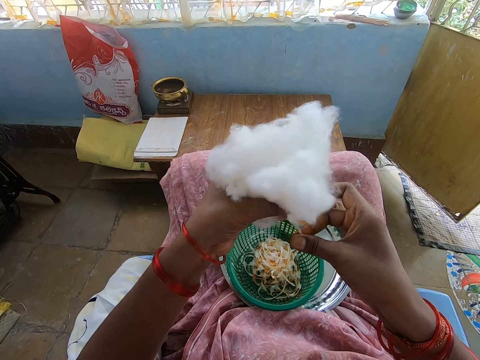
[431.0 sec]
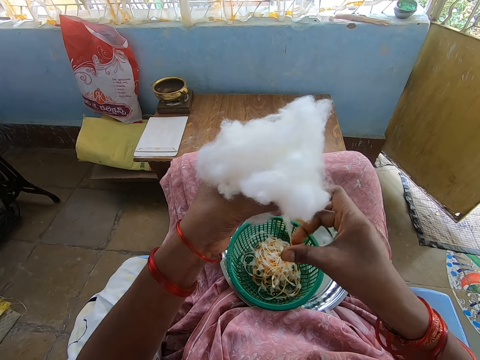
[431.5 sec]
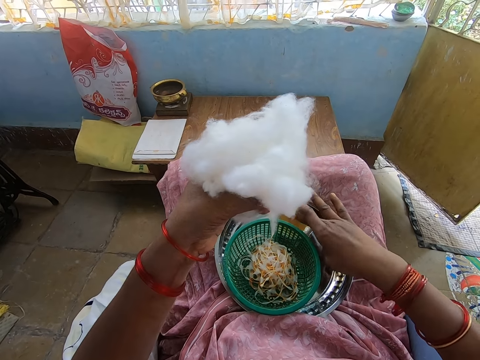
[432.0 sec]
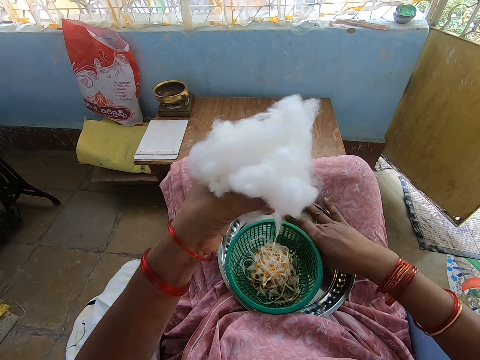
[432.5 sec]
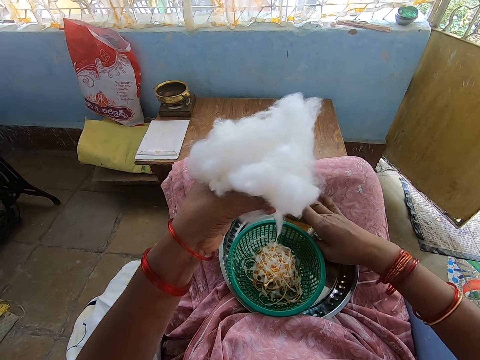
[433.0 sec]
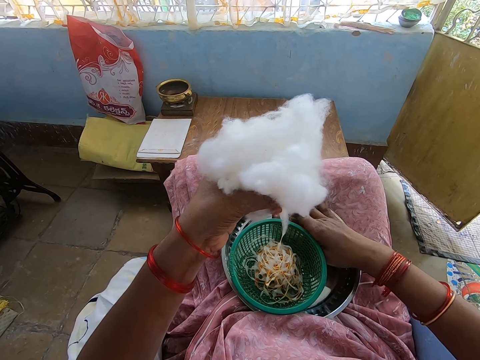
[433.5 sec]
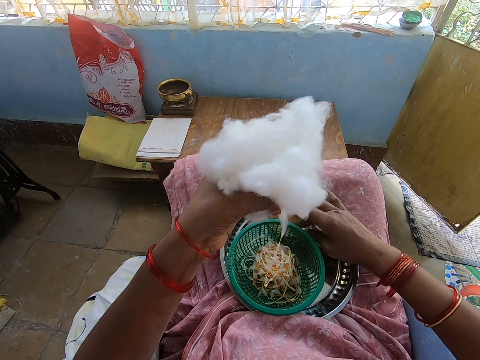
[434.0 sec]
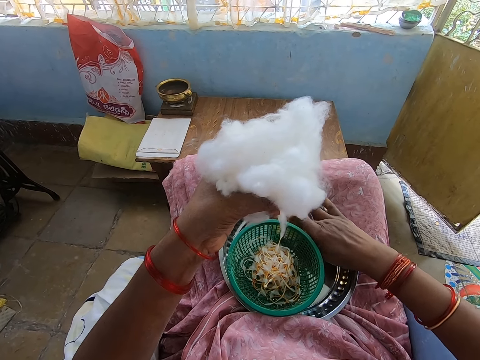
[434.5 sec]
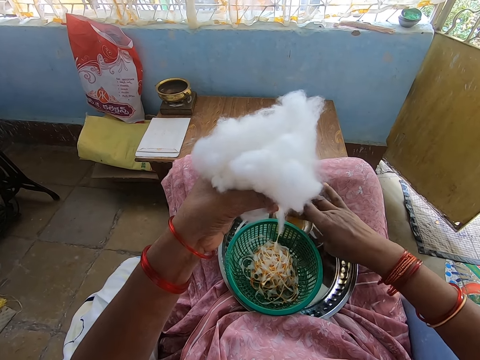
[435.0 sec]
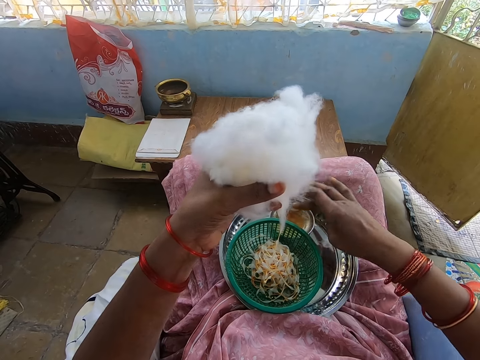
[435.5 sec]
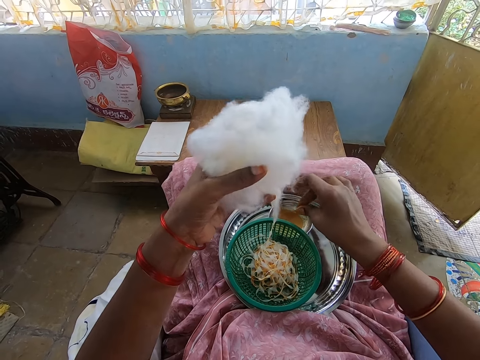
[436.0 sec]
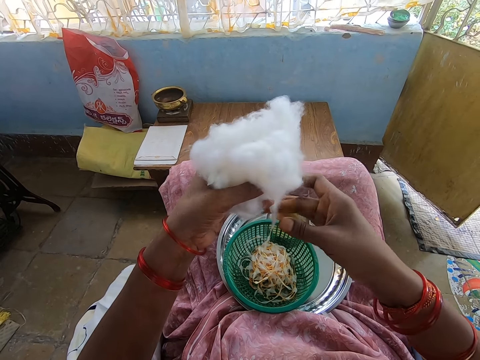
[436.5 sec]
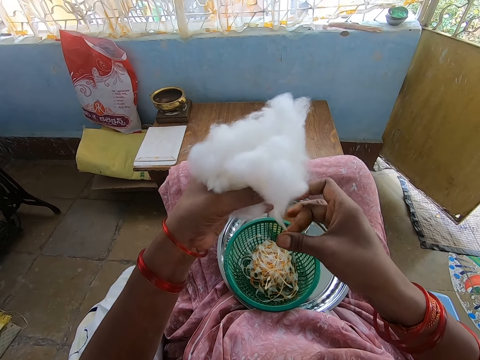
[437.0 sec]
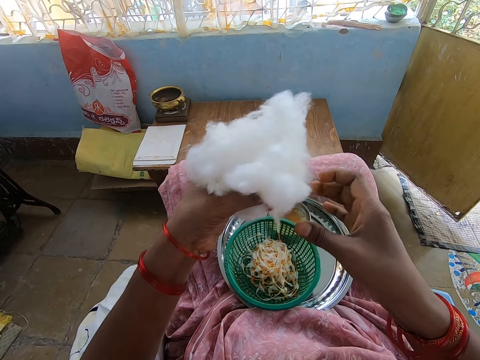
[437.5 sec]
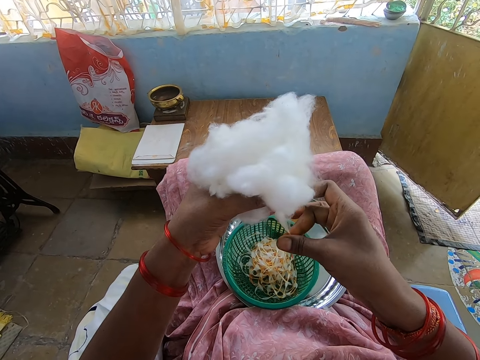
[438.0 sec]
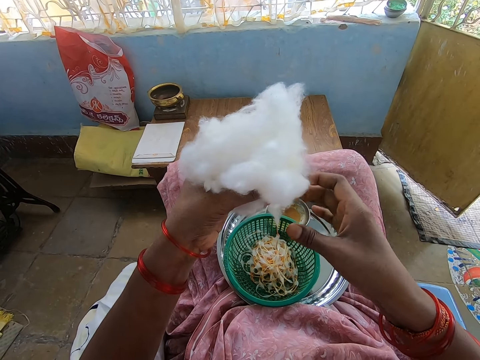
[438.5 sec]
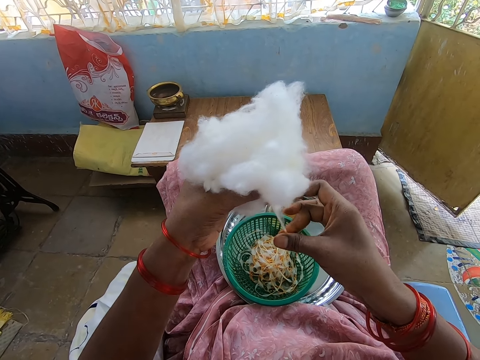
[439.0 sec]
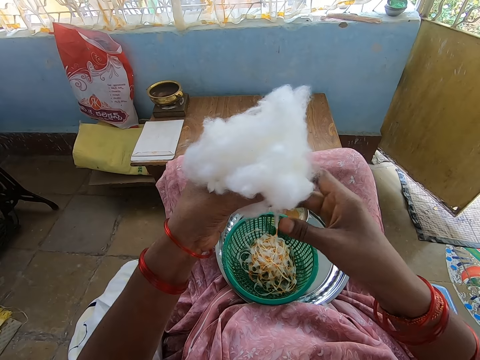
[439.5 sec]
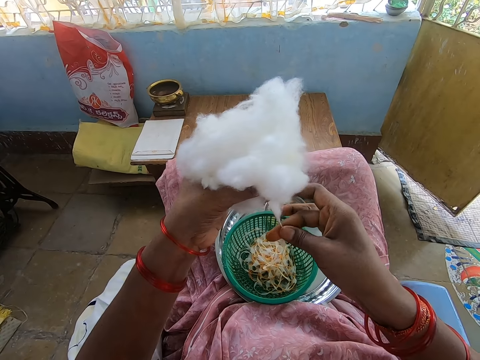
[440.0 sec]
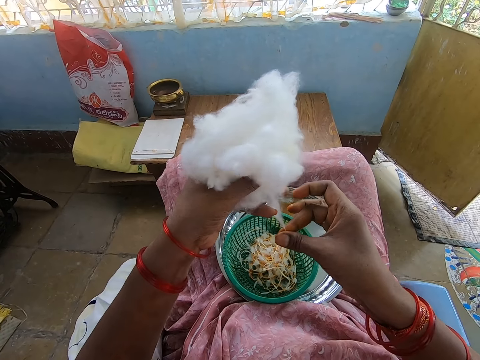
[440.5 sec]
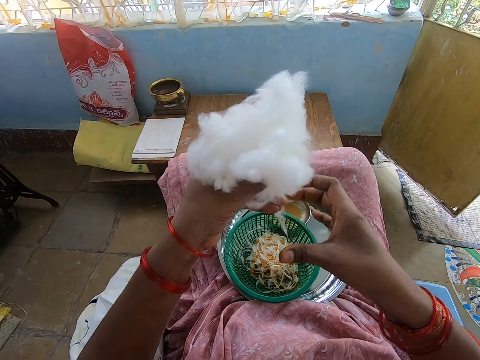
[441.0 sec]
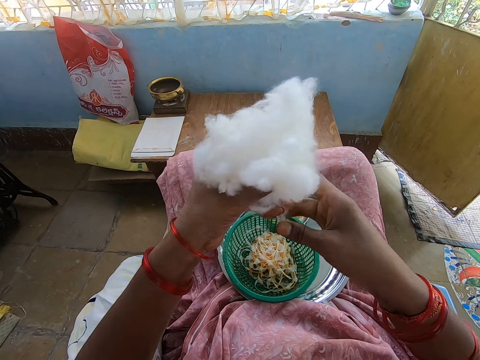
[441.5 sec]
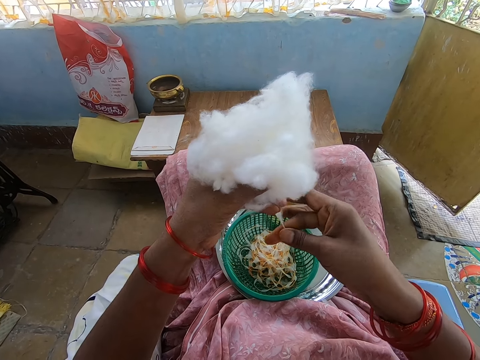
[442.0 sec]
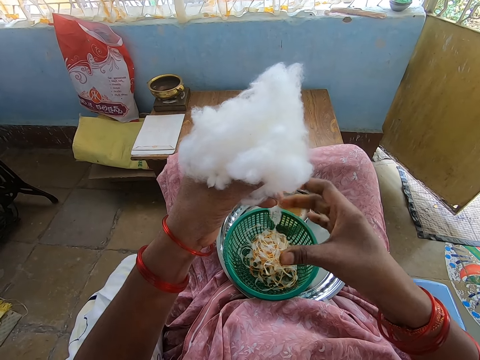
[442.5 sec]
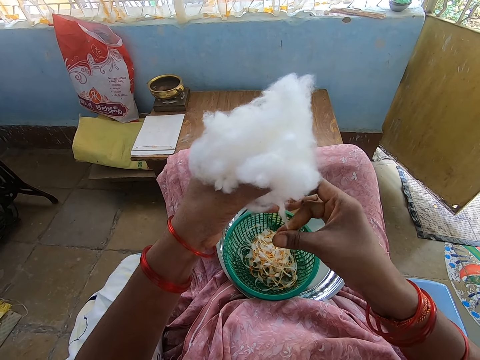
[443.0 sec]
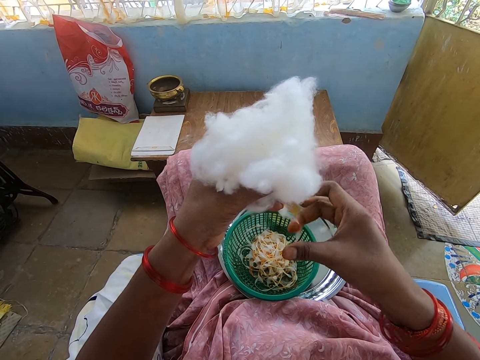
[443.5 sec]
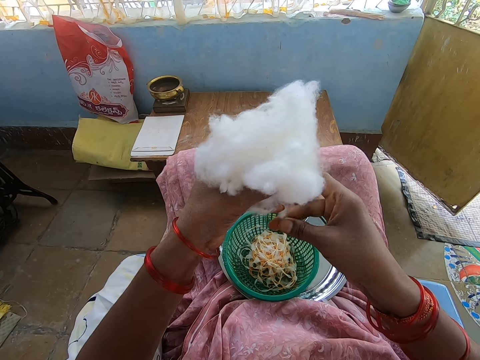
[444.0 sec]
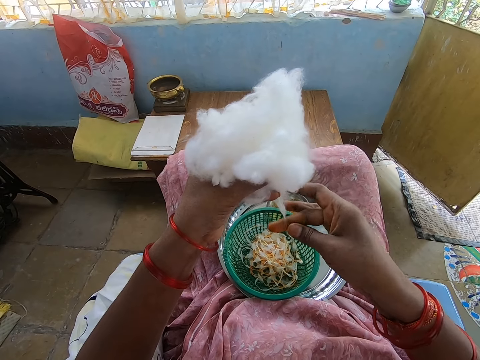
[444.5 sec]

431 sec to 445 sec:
The camera wearer applies oil on her right hand from a bowl in a tray on her lap. She touches something. She rolls cotton with her right hand from the cotton ball in her left hand.

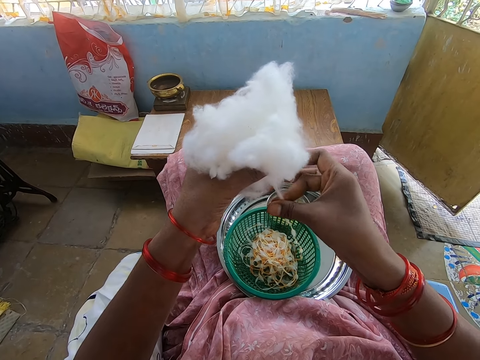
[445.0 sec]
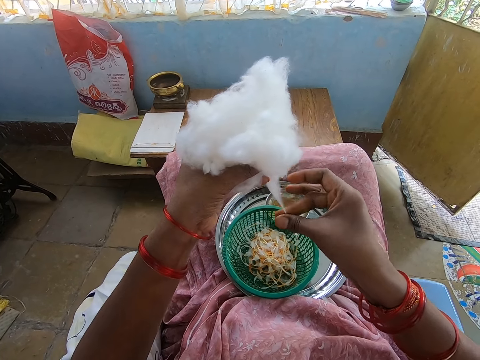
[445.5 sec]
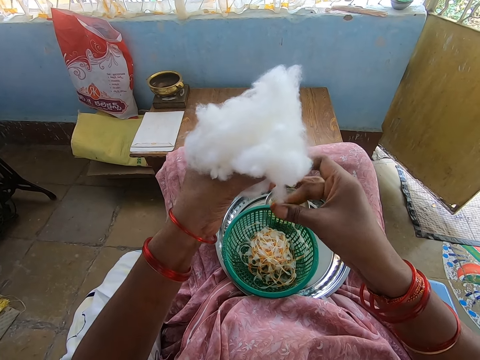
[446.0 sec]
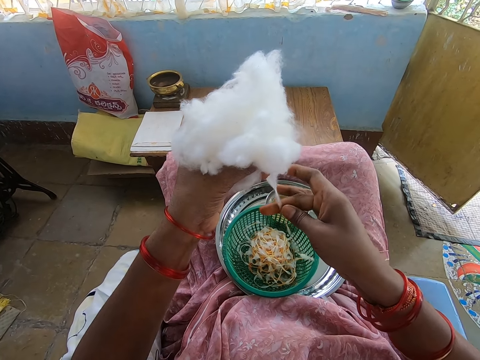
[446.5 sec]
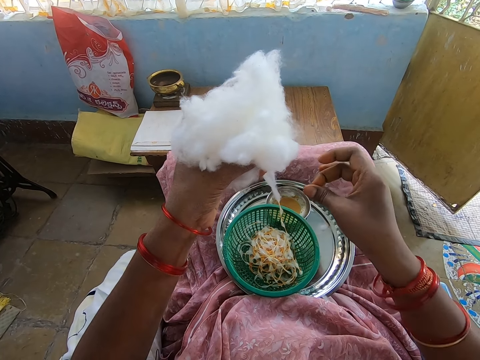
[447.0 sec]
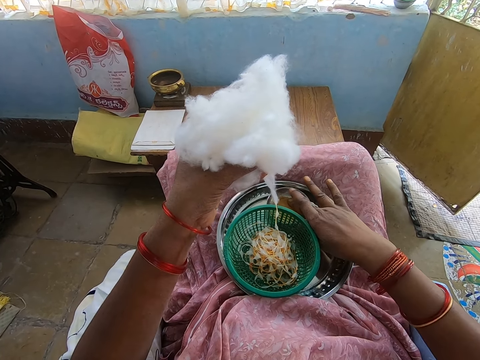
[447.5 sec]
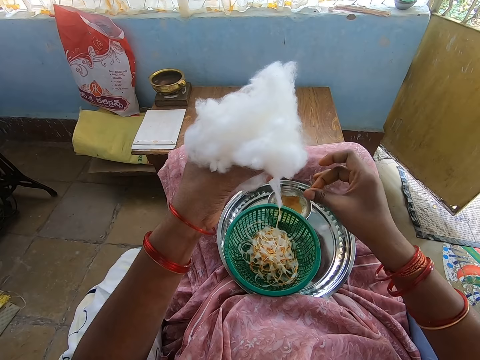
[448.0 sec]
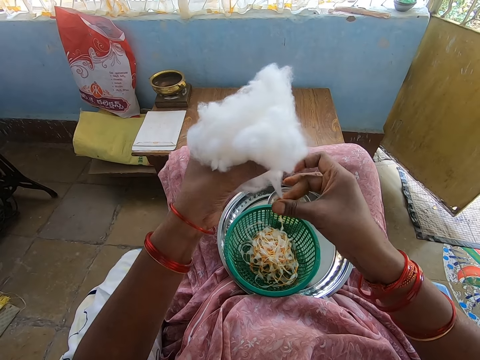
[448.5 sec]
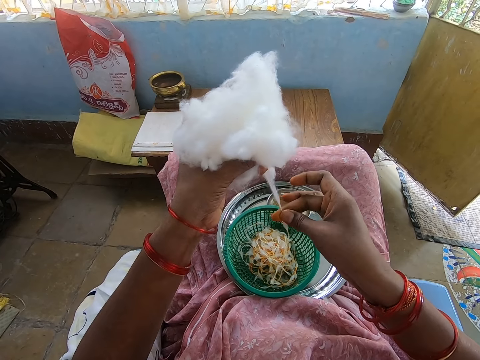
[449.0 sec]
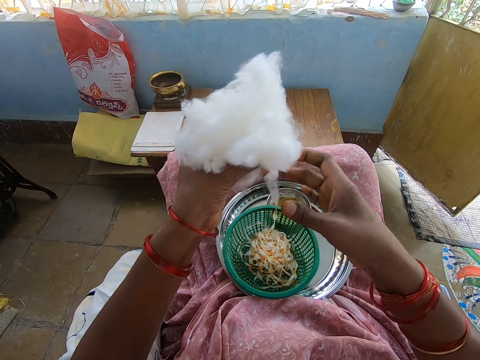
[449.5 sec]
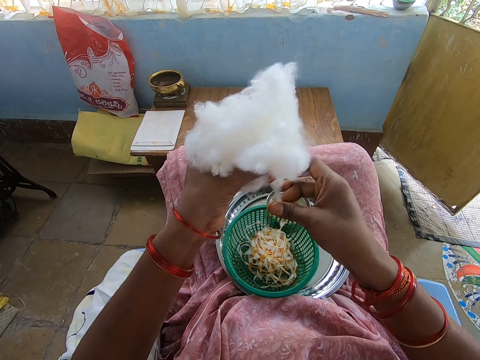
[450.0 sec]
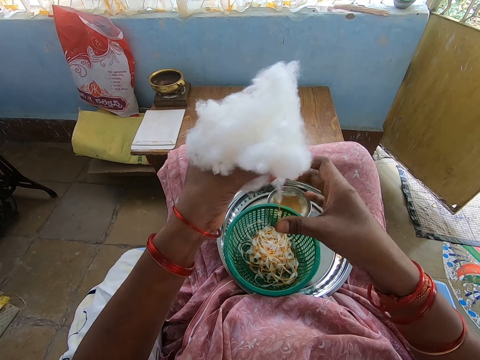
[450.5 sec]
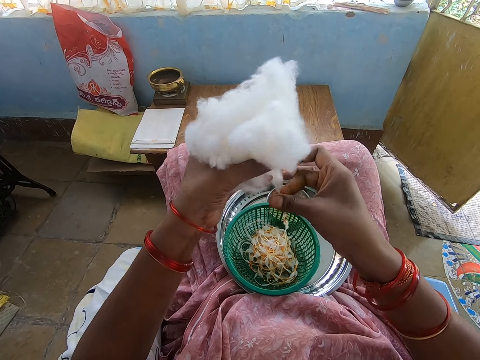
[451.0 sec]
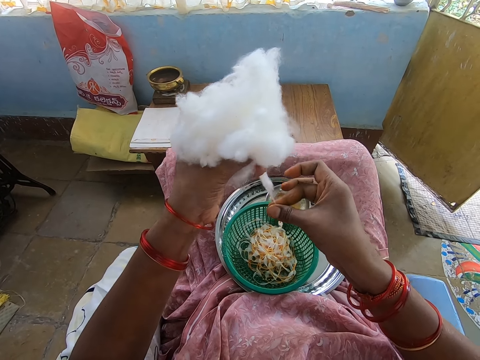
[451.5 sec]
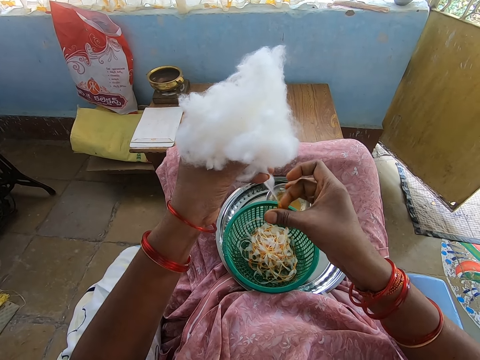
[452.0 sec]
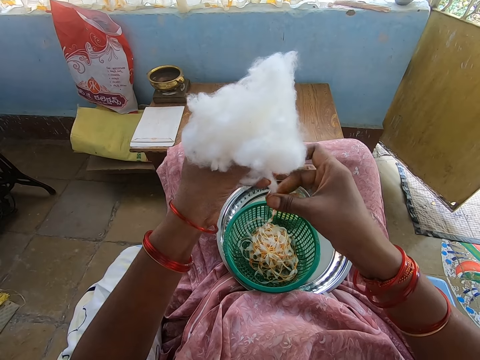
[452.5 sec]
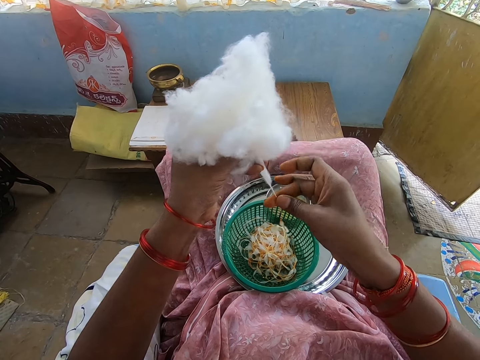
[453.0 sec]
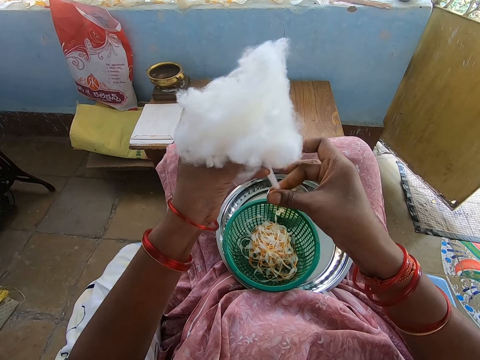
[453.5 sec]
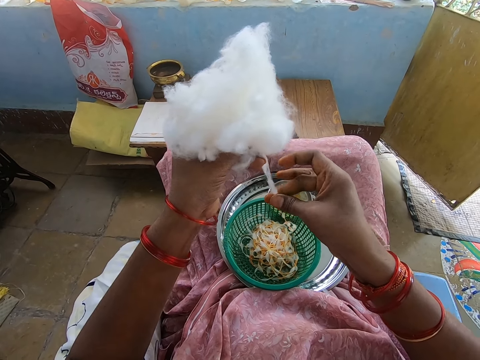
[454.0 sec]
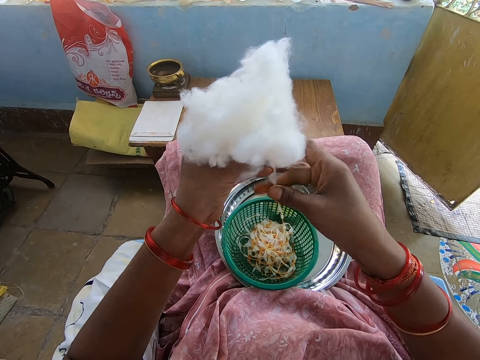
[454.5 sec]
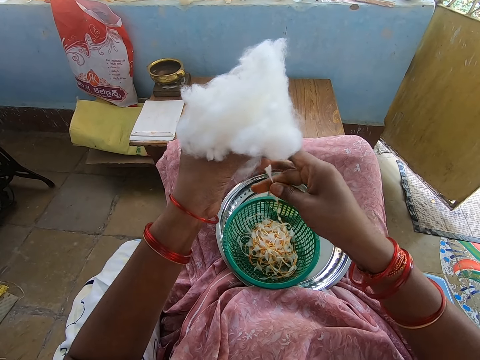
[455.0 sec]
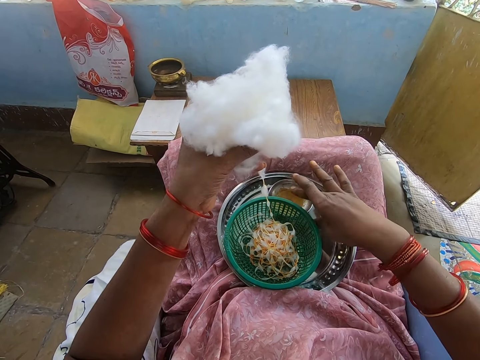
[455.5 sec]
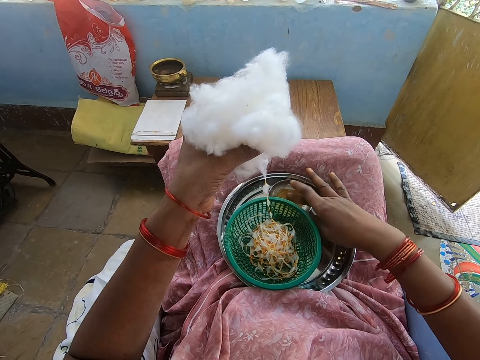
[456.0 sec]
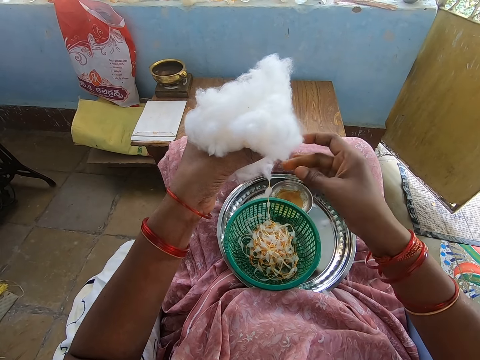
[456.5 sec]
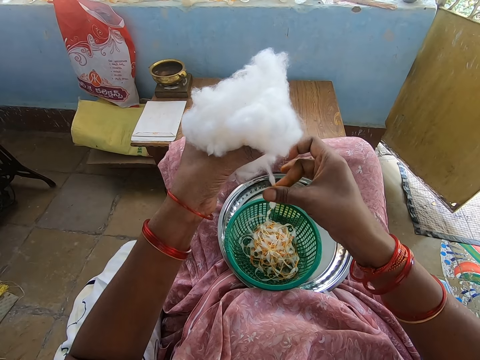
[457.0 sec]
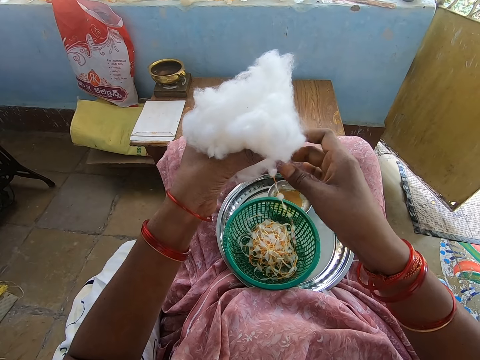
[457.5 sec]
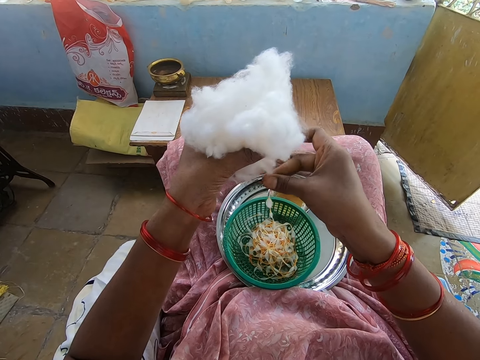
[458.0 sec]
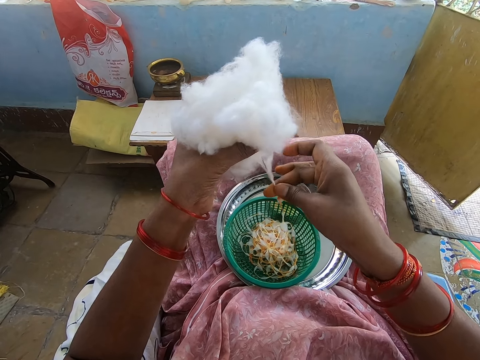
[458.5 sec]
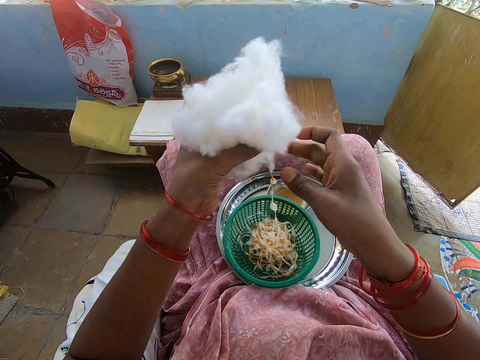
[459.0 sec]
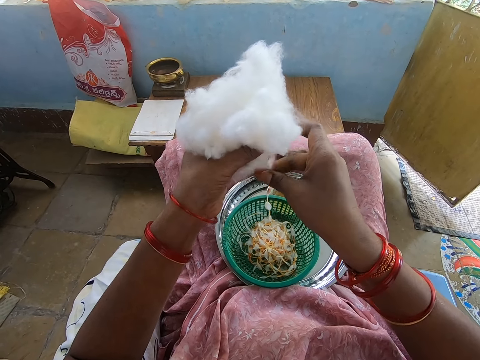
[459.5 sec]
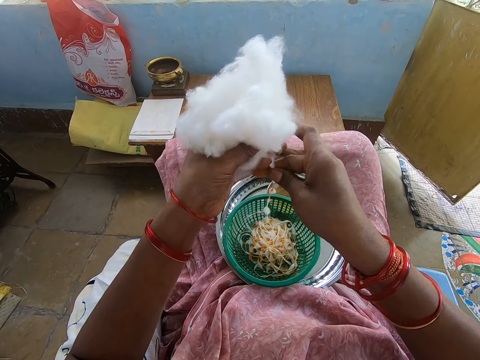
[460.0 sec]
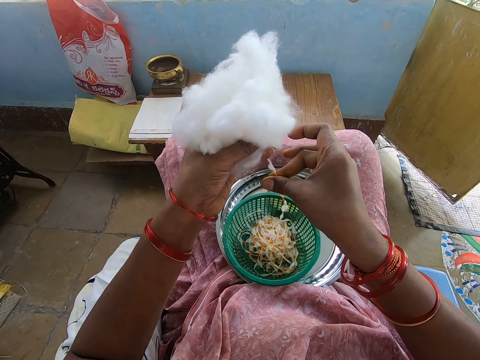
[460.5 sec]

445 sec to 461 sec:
The camera wearer touches something. She applies oil on her right hand from a bowl in a tray on her lap. She rolls cotton with her right hand from the cotton ball in her left hand. She applies oil on her right hand from the bowl in the tray on her lap. She touches something. She rolls cotton with her right hand from the cotton ball in her left hand.
